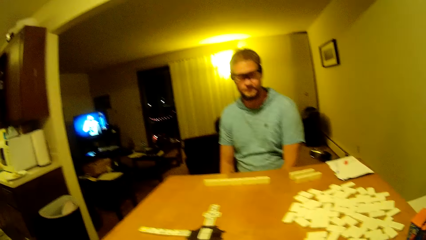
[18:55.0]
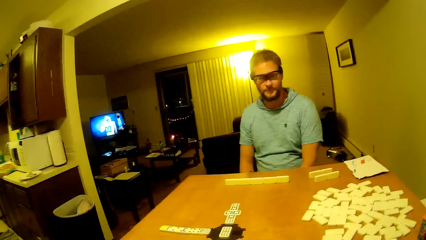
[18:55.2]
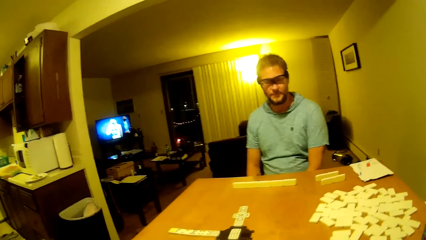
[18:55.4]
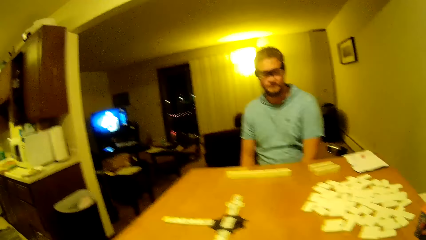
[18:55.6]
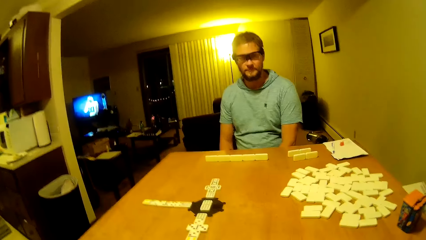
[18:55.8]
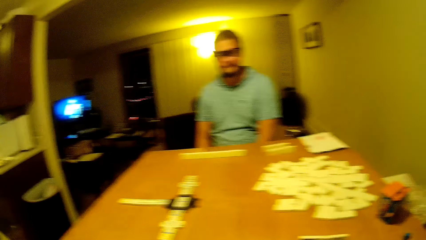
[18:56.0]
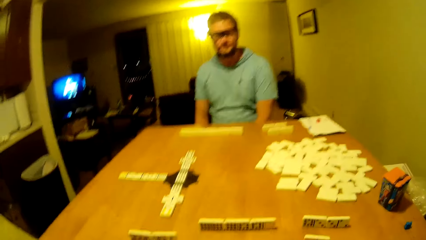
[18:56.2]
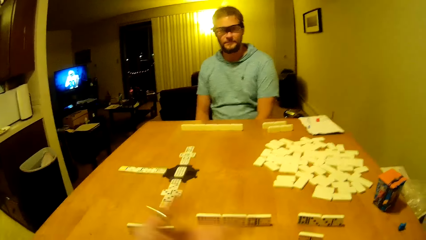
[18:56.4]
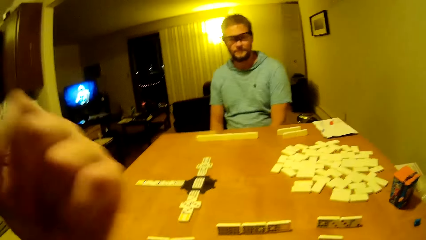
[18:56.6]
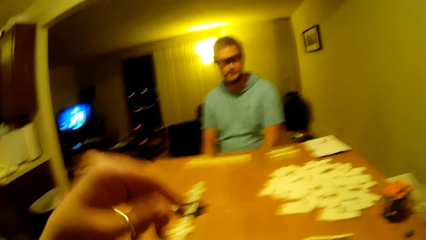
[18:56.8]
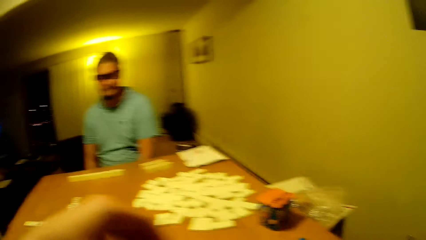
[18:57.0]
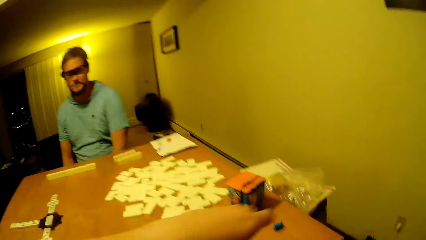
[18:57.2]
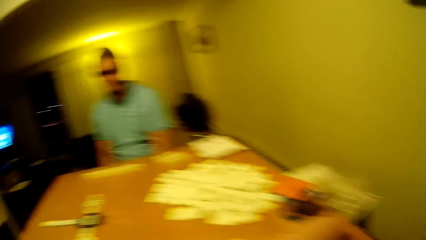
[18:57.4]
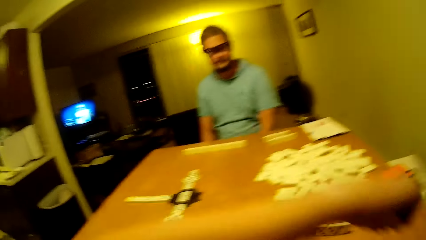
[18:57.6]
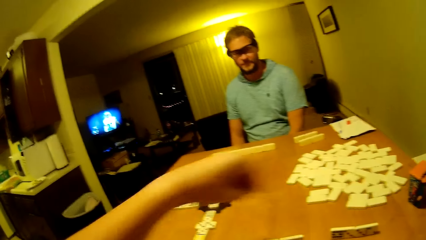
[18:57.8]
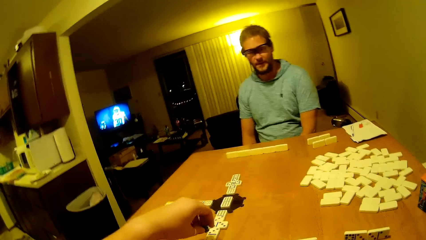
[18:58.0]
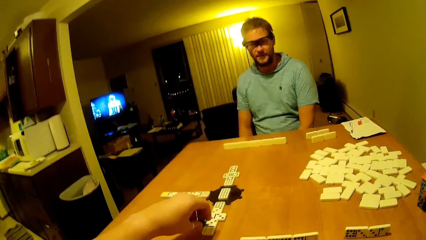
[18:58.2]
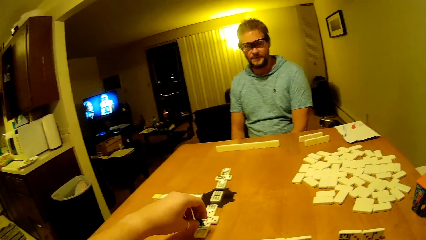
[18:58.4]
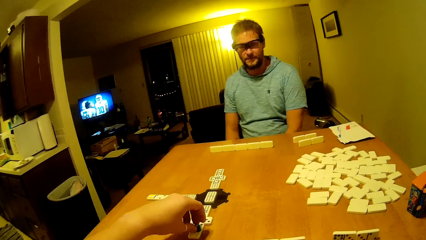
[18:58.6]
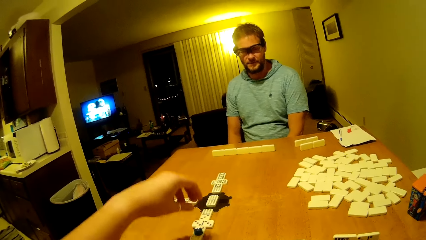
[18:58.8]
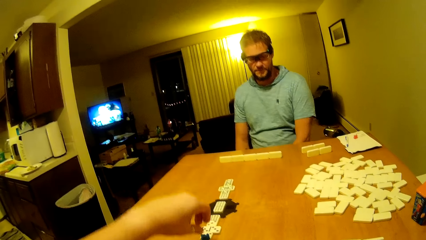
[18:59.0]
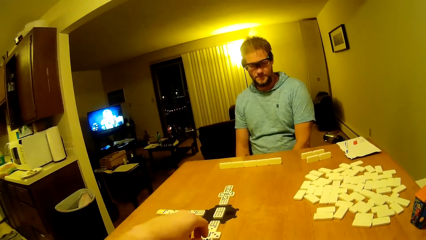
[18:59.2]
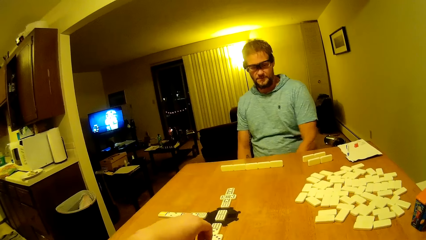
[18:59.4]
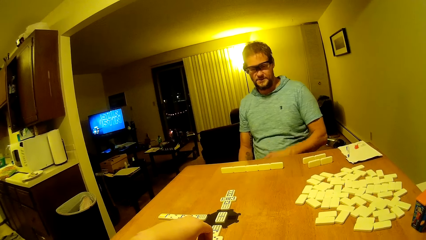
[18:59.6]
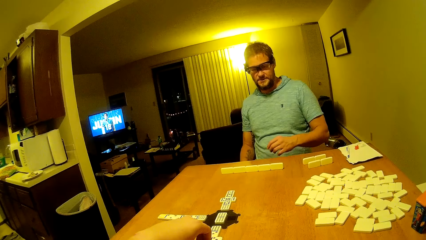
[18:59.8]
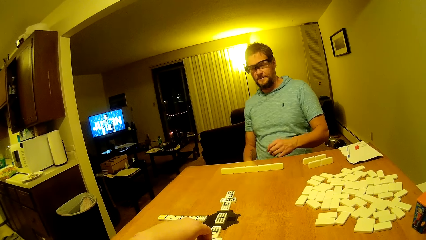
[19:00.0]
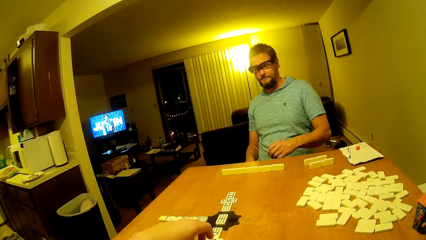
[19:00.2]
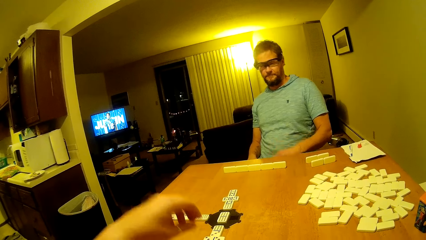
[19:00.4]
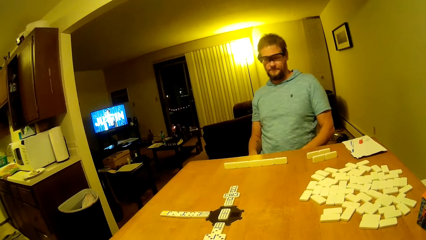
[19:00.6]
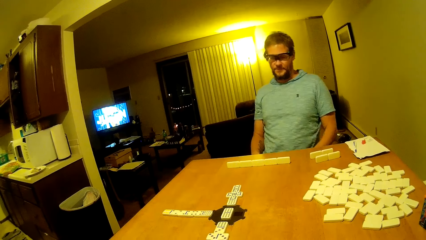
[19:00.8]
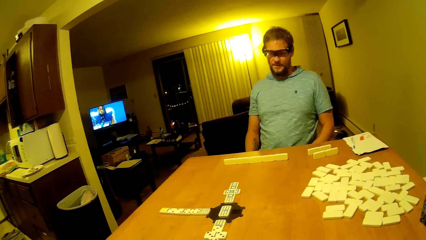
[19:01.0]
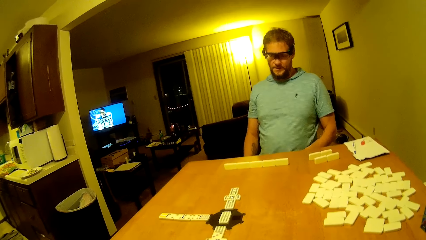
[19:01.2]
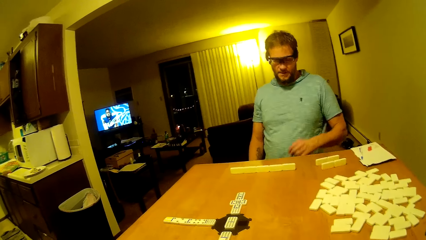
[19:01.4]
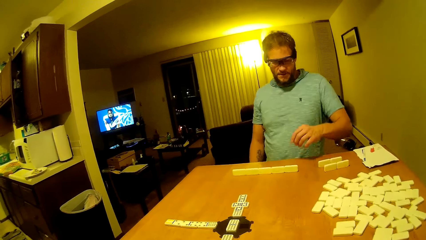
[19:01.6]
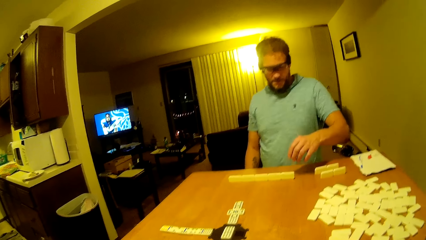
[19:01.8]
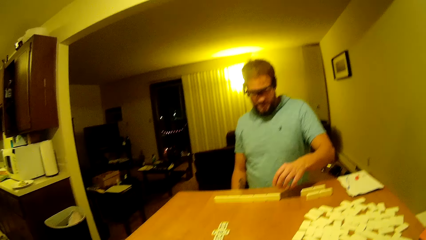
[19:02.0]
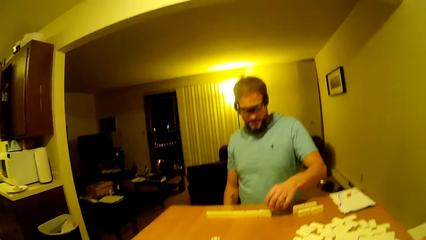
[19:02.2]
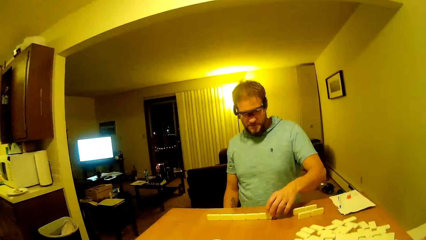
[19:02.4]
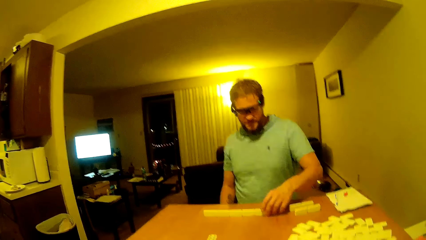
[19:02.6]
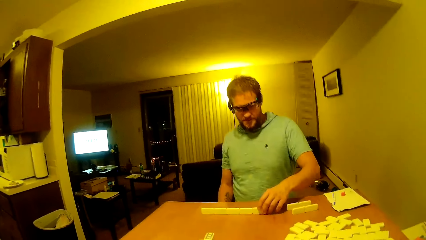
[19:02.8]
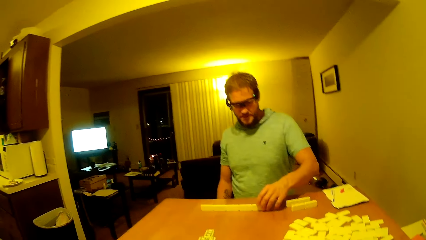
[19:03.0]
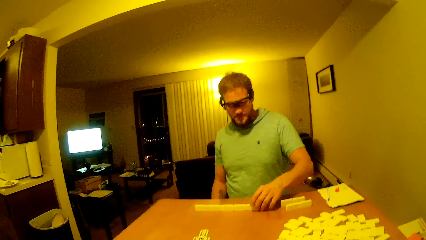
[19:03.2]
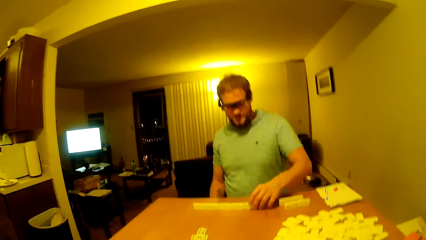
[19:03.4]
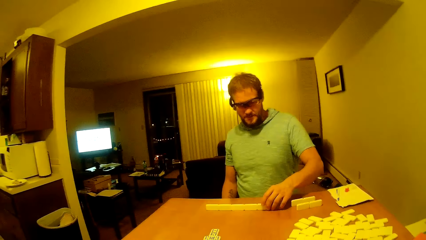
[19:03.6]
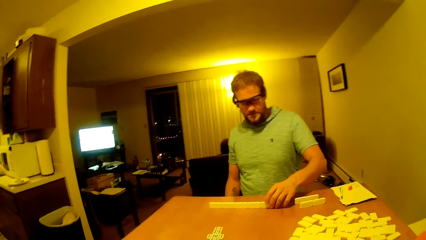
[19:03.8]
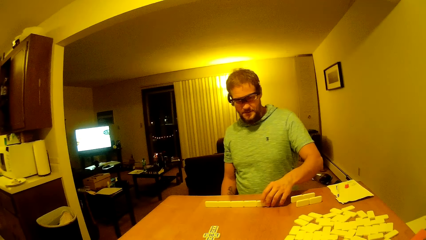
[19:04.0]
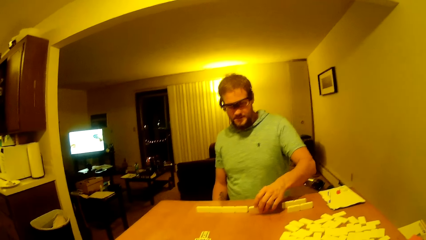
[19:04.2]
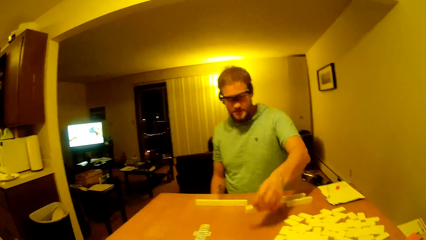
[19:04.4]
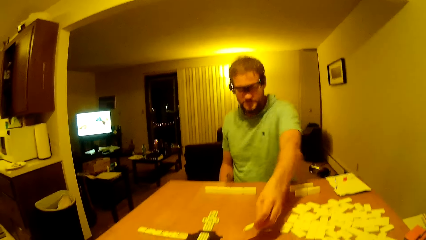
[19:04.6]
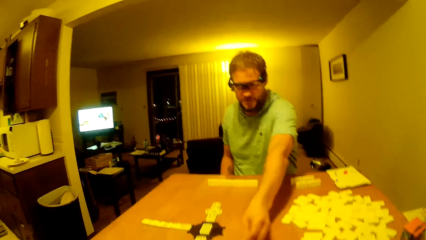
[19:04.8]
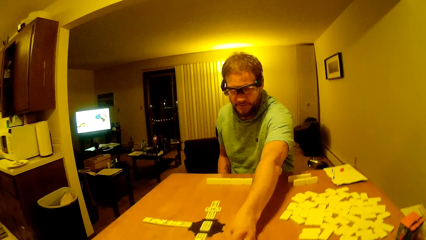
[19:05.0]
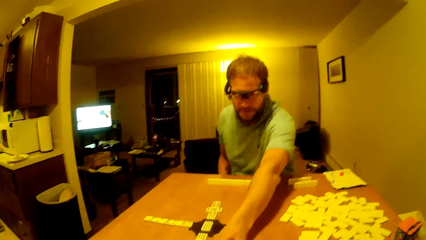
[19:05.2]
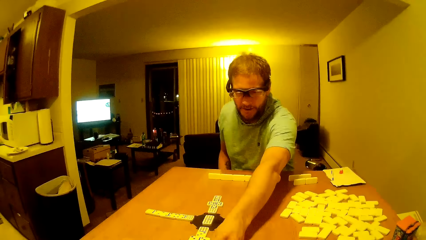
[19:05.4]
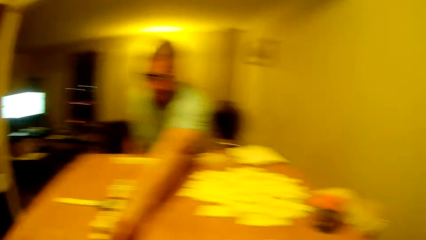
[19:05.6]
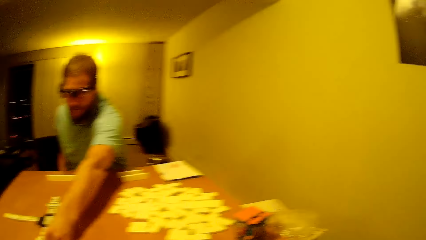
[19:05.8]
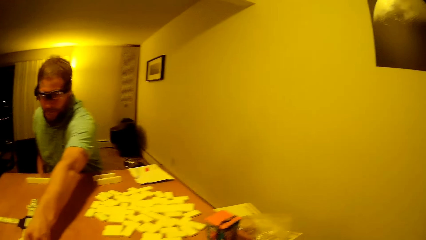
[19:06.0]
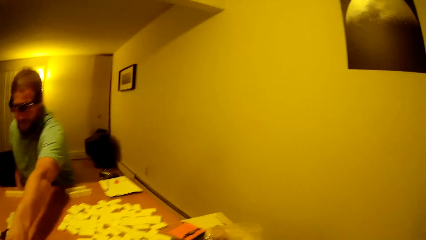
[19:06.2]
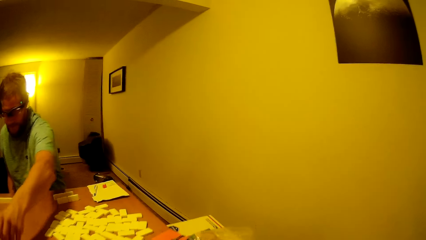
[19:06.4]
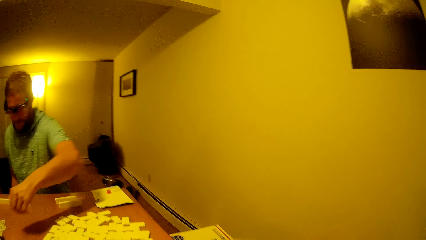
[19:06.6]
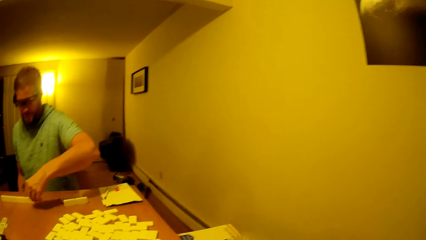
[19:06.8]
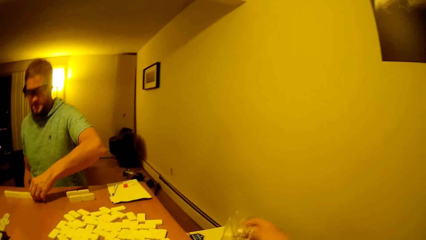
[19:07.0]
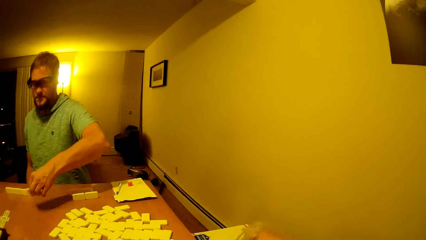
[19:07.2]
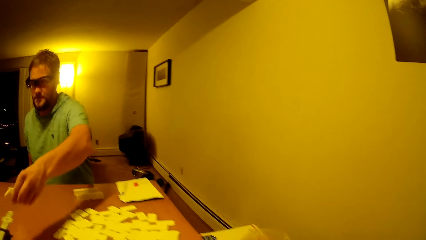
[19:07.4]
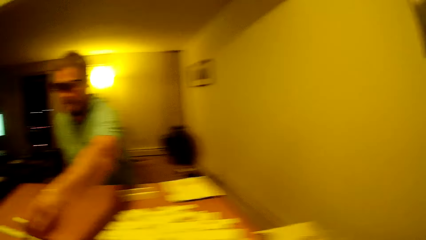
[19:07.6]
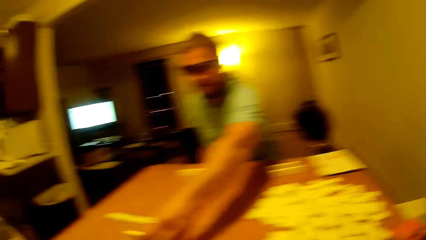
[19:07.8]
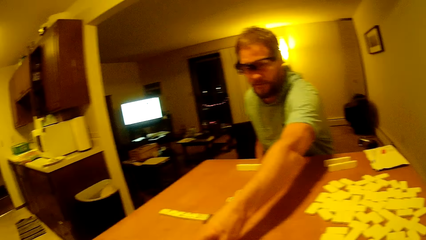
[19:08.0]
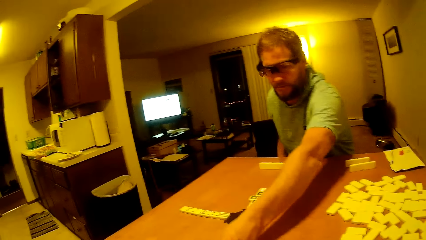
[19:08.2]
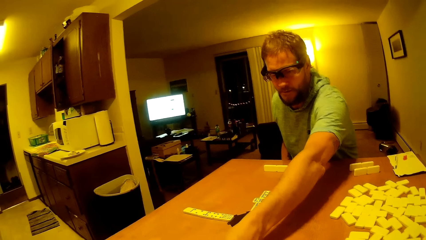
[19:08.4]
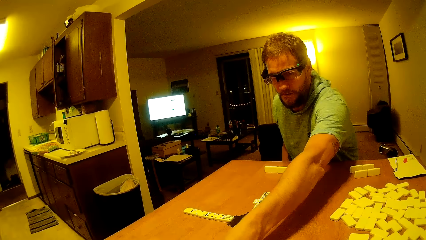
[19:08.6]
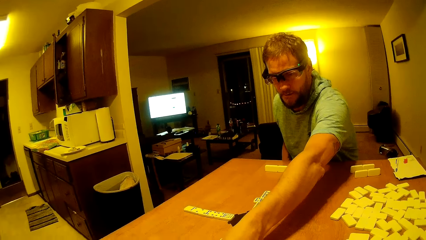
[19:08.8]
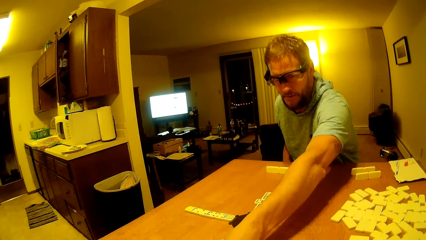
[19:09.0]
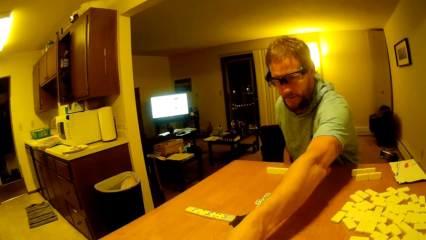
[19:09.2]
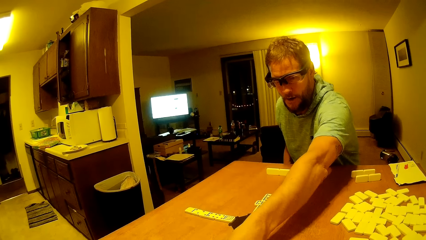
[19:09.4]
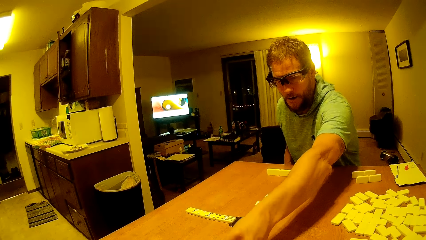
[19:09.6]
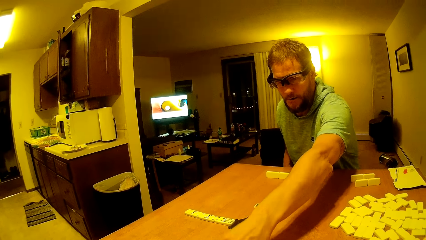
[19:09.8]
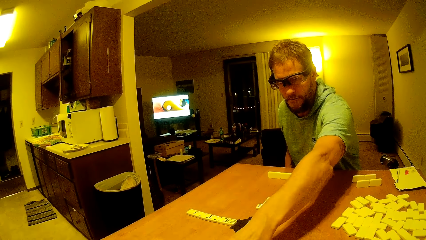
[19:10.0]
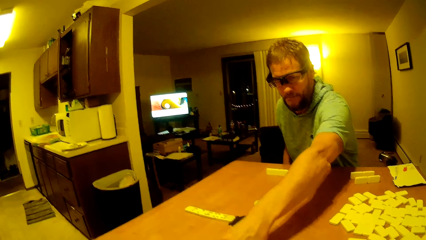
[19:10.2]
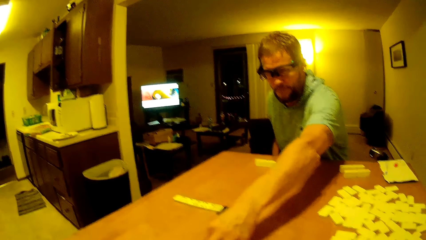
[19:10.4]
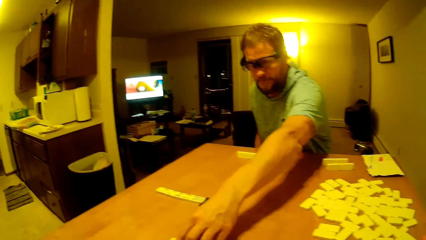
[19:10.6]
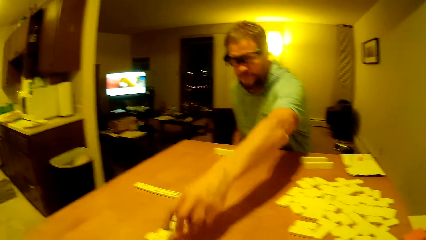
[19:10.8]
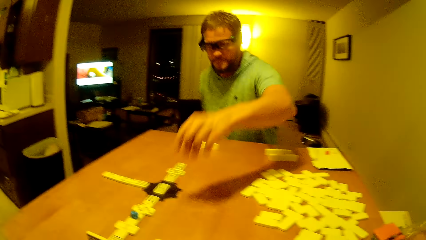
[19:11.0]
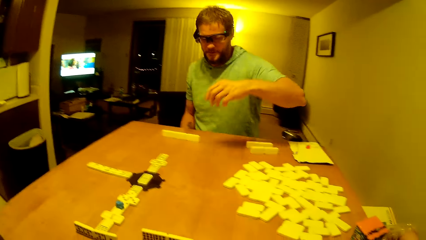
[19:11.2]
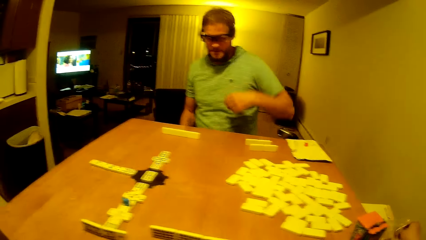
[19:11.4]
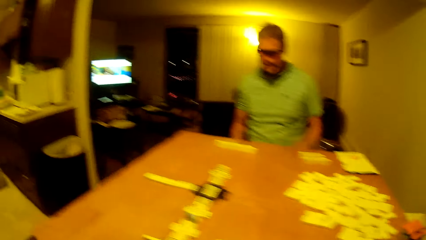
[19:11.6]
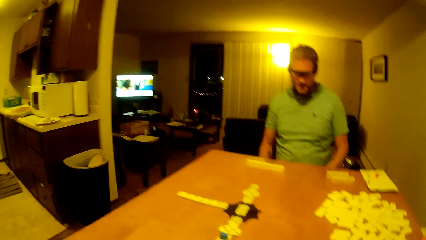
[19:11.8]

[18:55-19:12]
The man talks to the camera wearer. The camera wearer replies to the man. They pick up a plastic and place the plastic on the dice. The man lifts a hand up. The camera wearer lifts a hand up. The man plays a piece. The man moves a dice forward. The man lifts a hand up and moves a dice forward. The man picks up another dice and moves a dice forward. The man moves a dice forward again. The man lifts a hand up.
